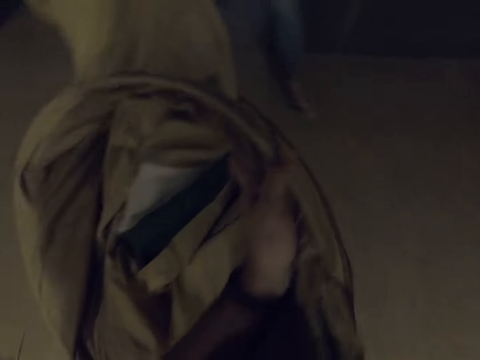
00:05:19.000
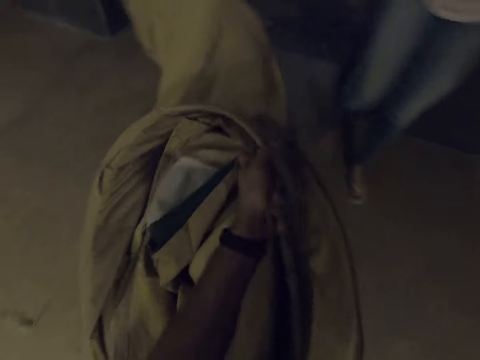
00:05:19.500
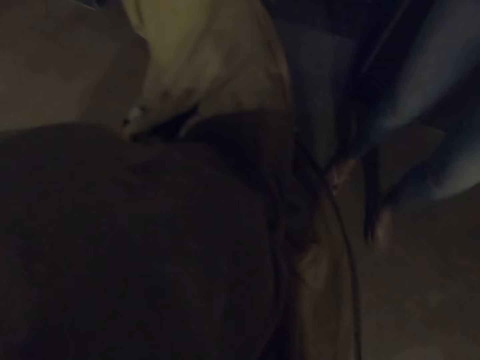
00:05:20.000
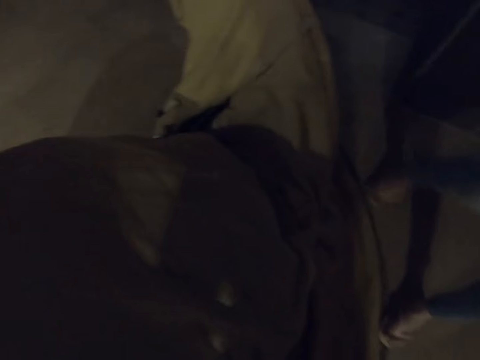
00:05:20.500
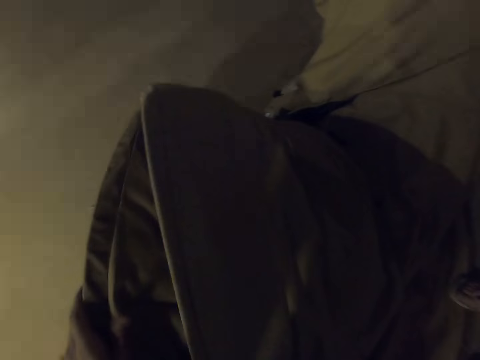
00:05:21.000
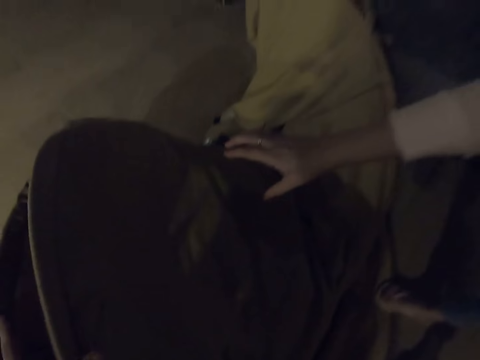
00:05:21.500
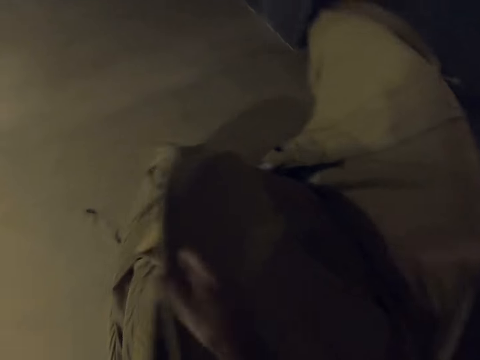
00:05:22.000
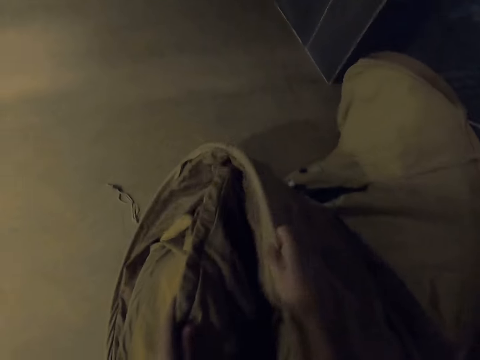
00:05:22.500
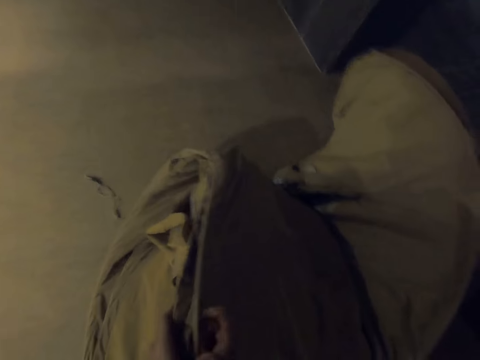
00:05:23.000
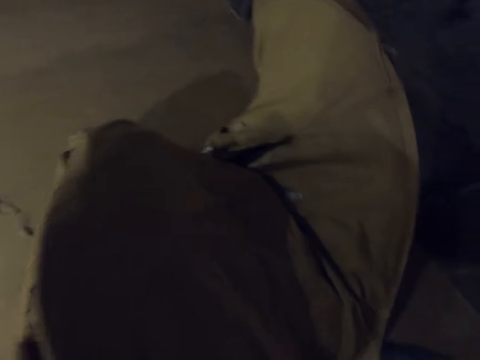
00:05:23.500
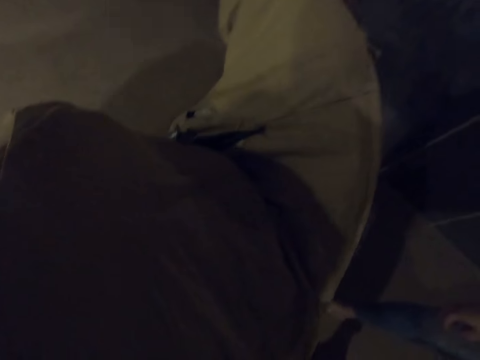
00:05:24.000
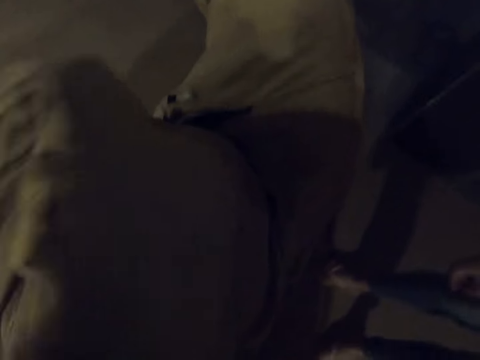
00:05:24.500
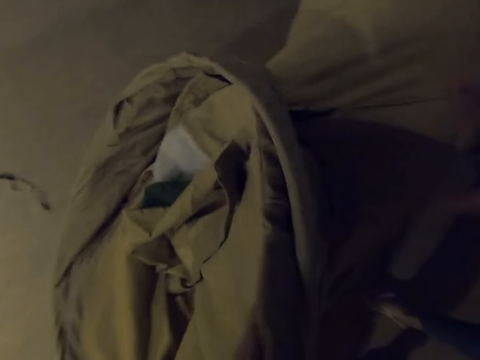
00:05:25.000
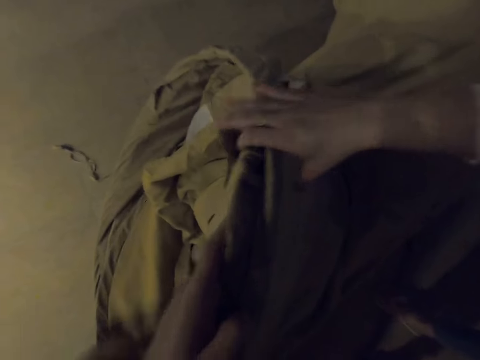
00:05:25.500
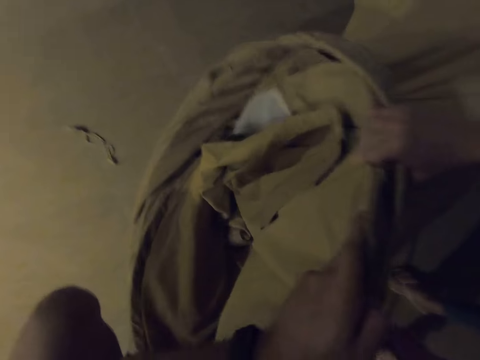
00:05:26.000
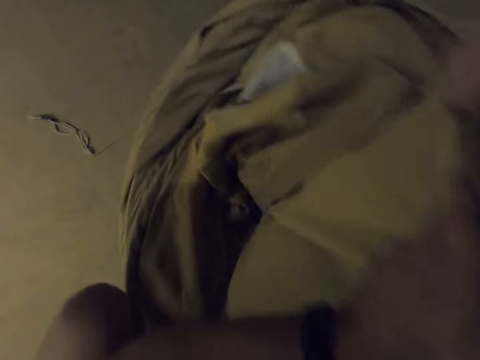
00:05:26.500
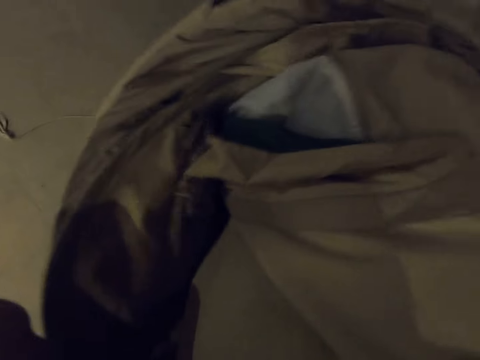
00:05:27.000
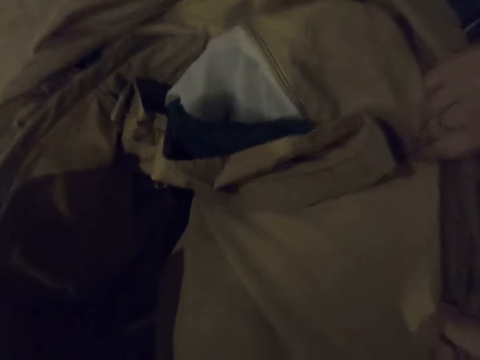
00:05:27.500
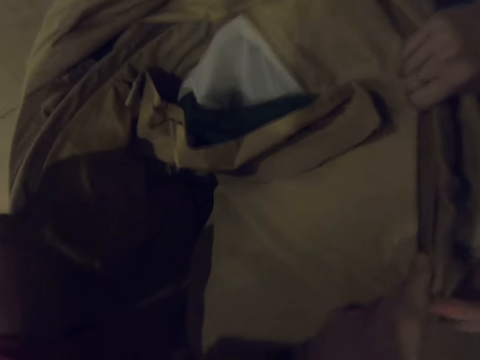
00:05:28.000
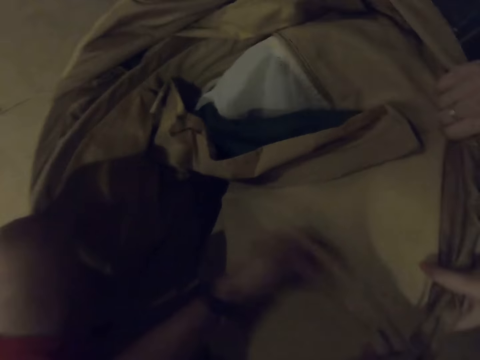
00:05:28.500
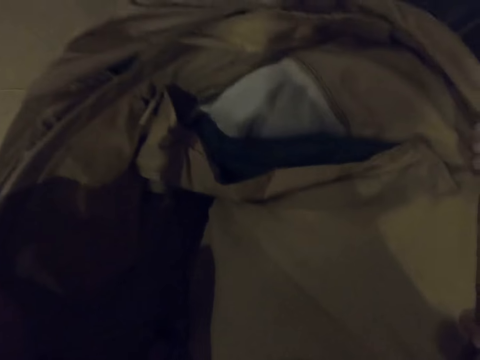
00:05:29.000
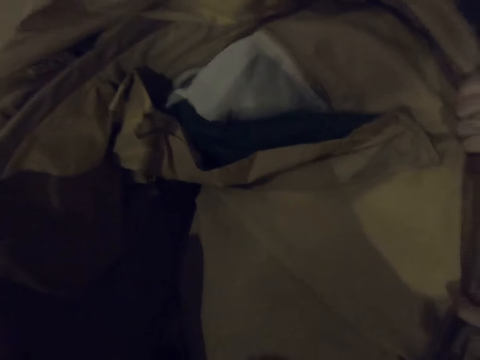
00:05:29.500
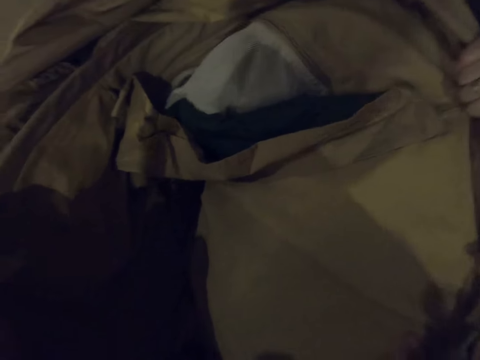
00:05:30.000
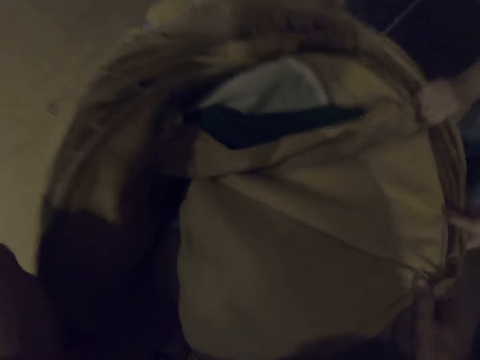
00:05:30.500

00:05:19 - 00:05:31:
The camera wearer folds the tent in two halves. A woman holds the camp tent.

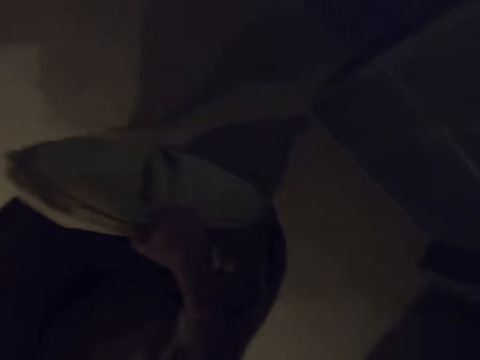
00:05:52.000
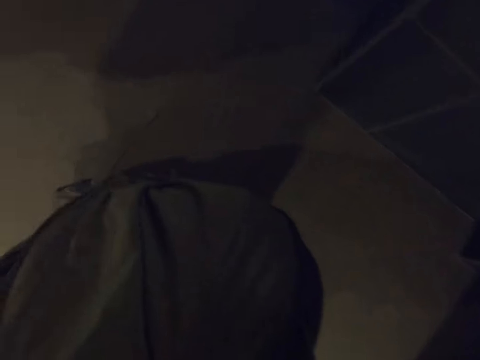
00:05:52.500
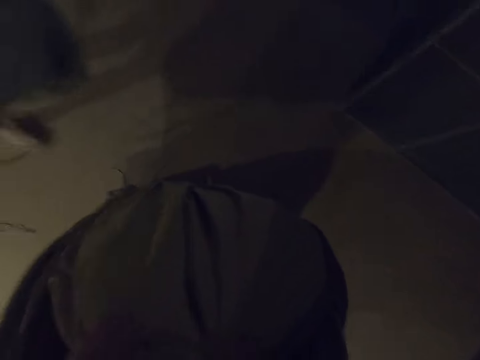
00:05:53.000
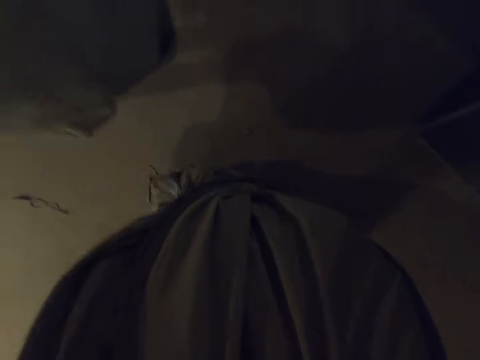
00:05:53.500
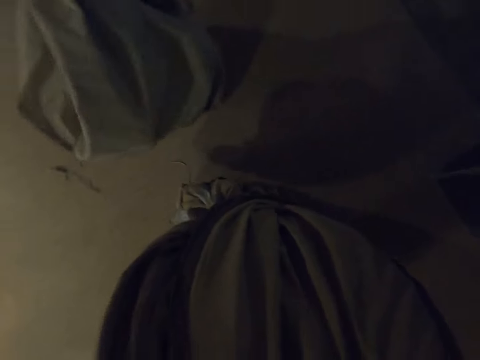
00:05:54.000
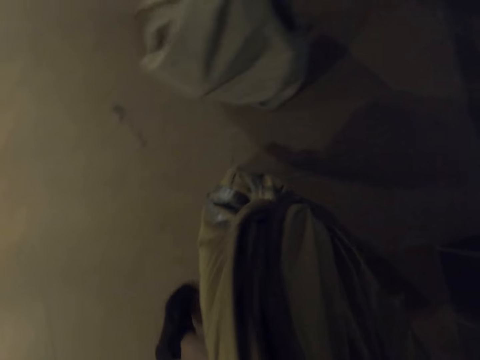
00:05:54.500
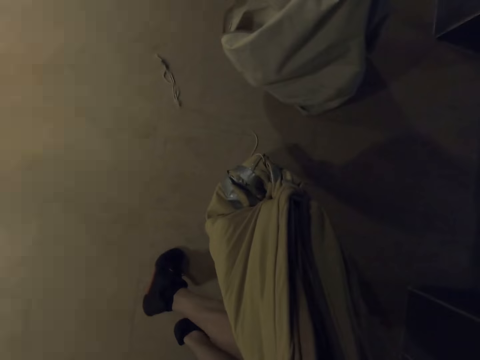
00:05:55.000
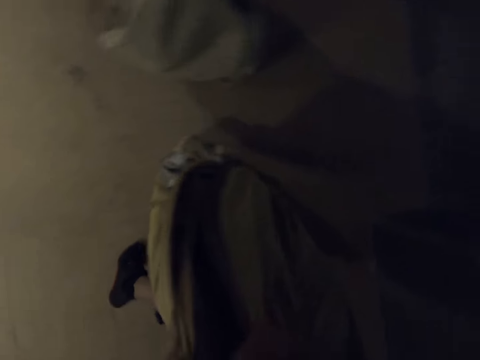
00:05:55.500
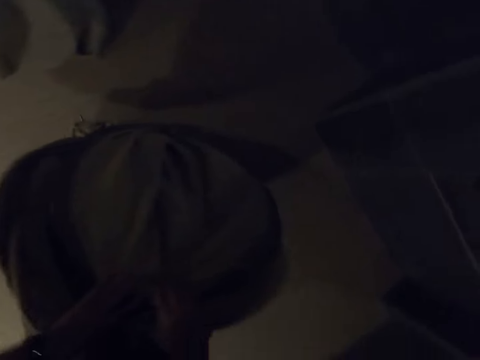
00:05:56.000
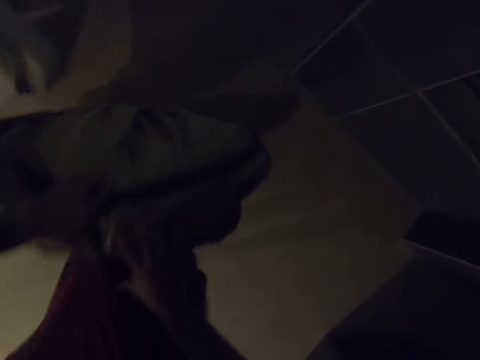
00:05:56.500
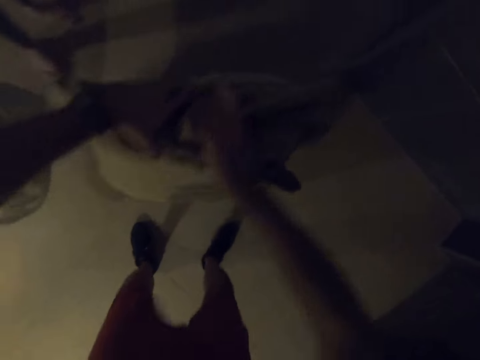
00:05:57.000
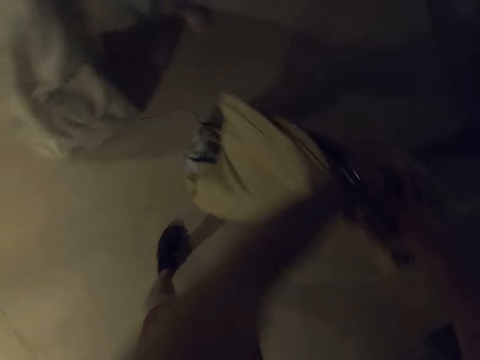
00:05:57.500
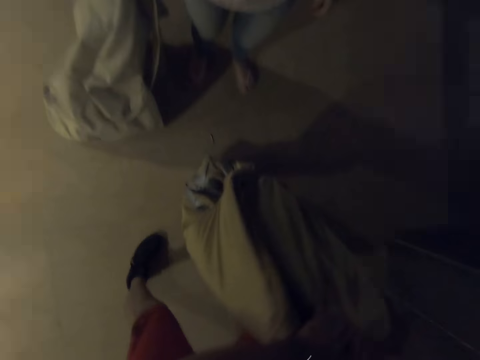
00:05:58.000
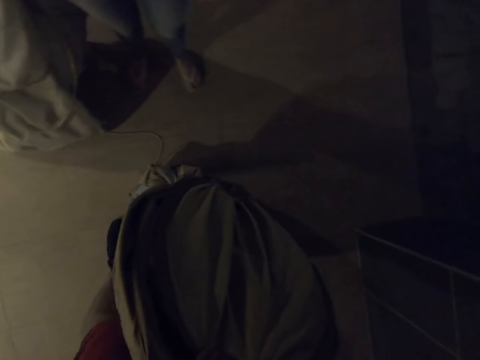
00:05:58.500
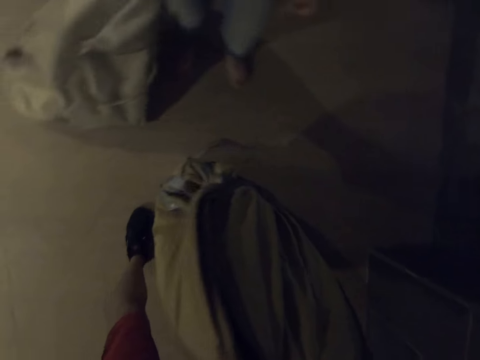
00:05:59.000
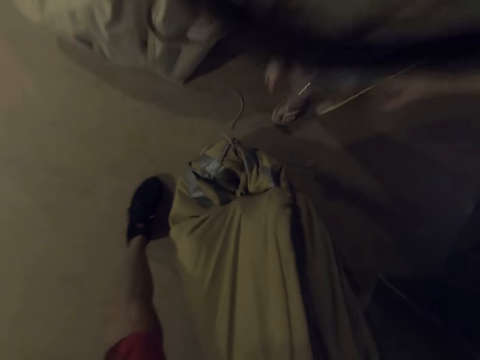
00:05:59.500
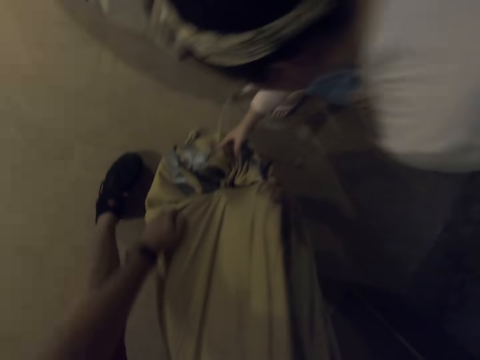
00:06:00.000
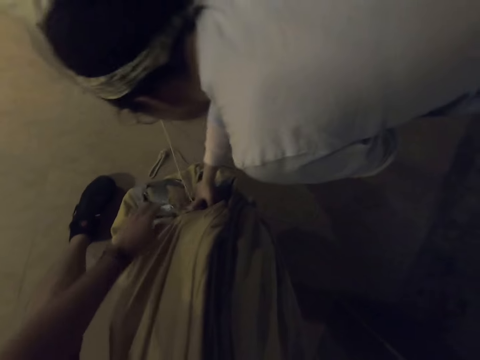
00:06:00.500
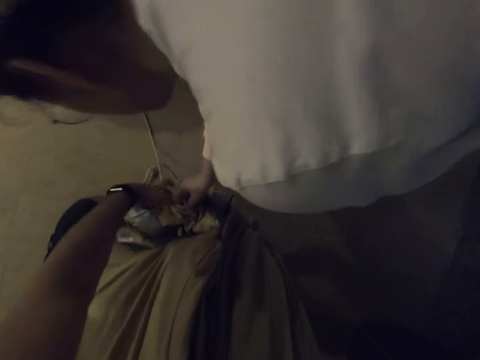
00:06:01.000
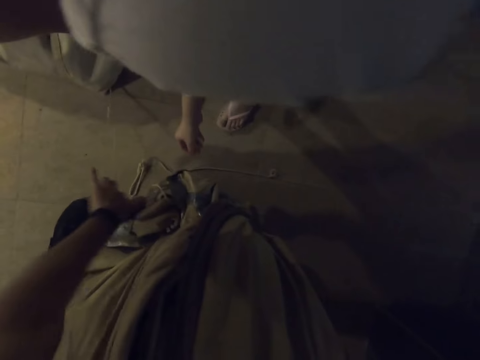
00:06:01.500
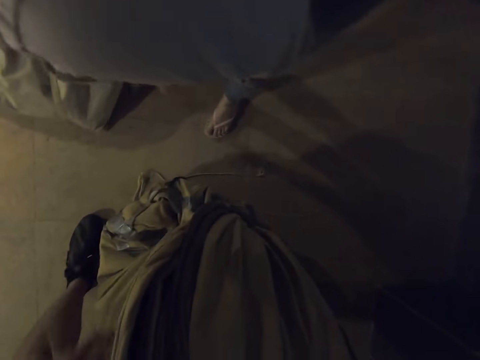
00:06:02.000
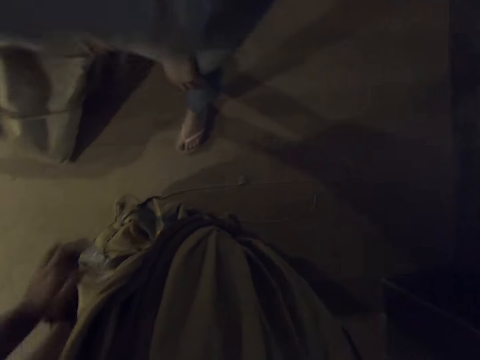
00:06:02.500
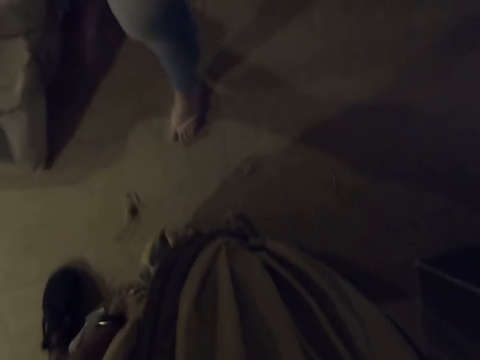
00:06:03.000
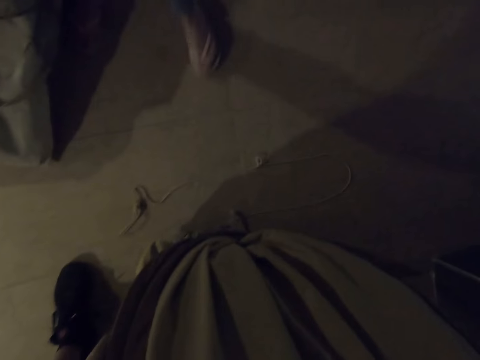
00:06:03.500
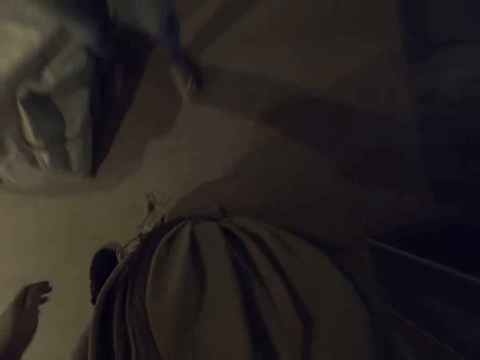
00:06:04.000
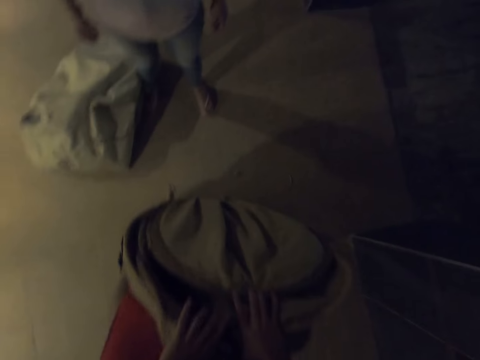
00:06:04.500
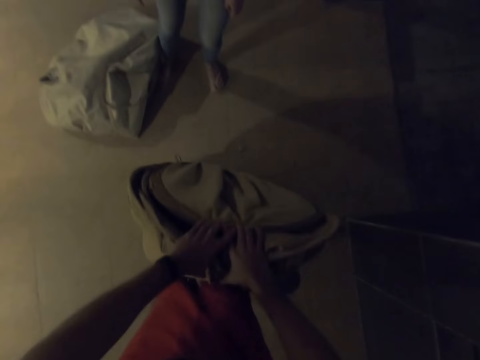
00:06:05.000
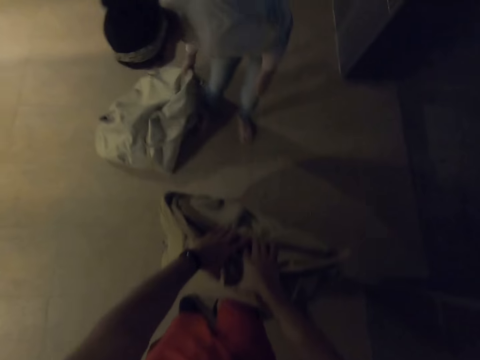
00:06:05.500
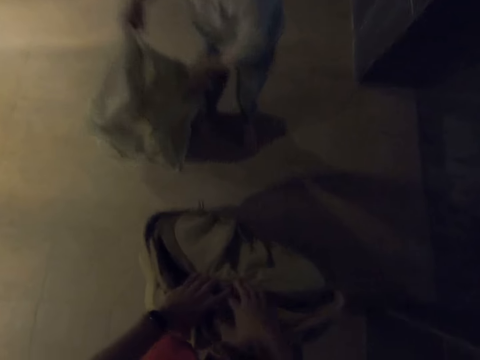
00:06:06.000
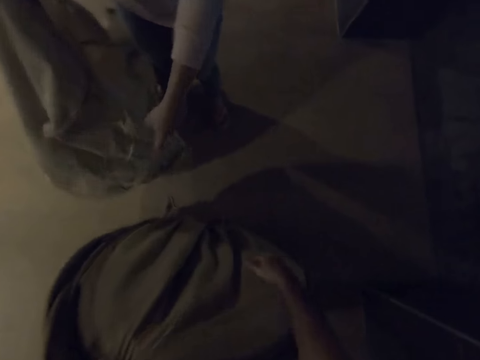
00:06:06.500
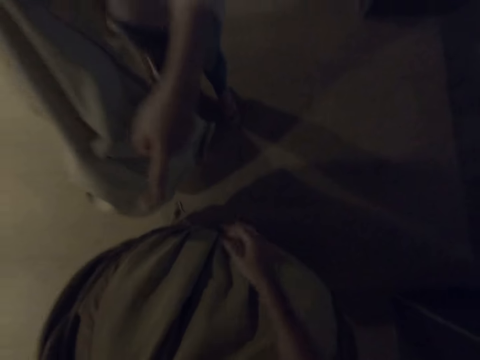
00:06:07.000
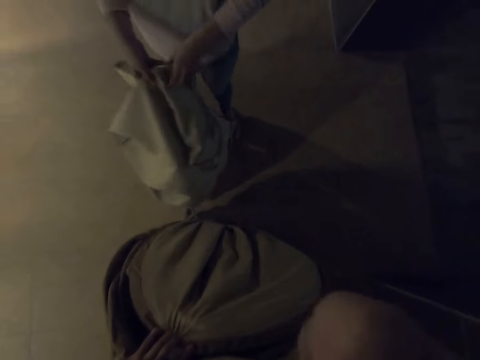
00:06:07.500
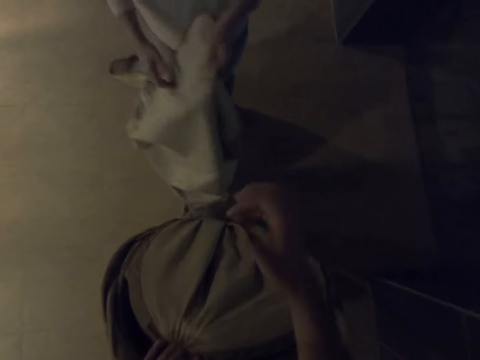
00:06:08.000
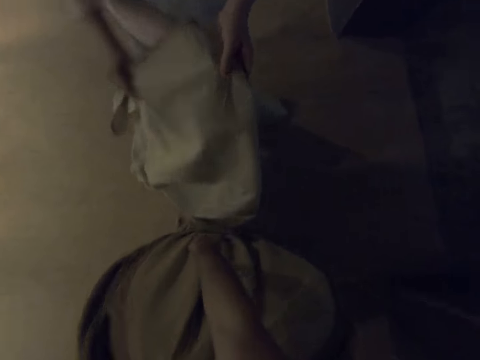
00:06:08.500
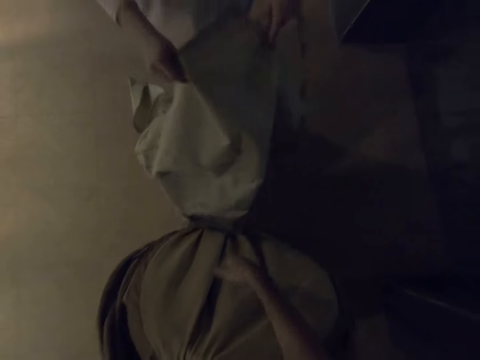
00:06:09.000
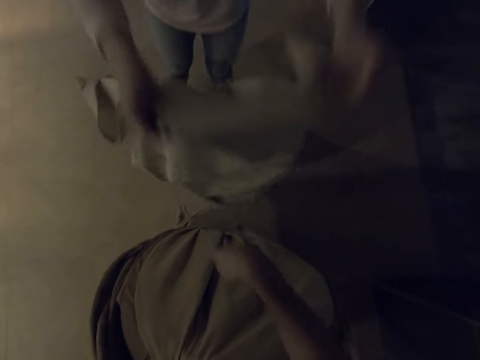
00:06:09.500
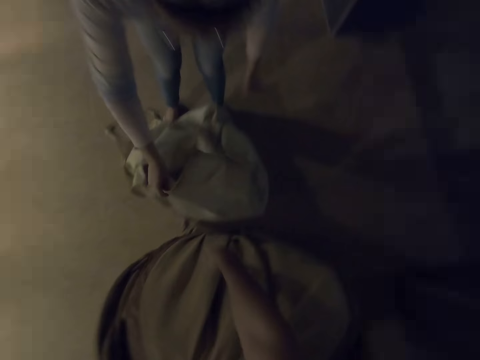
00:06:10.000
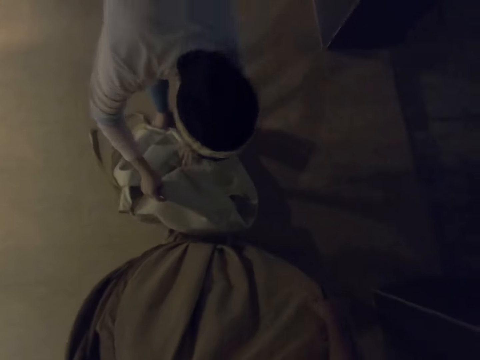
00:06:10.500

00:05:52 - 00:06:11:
A woman opens the tent bag. The woman bags the bag.
